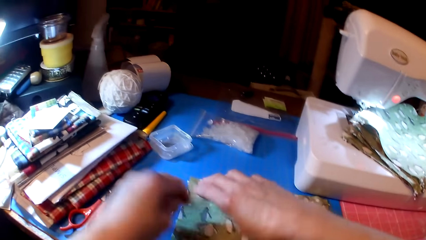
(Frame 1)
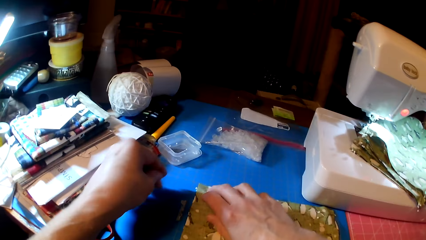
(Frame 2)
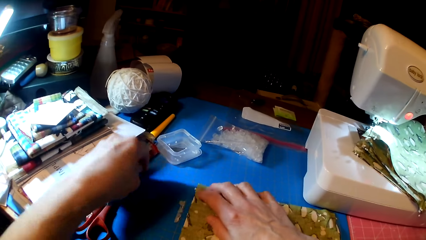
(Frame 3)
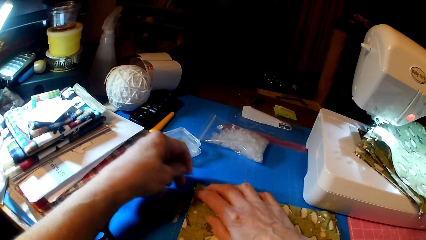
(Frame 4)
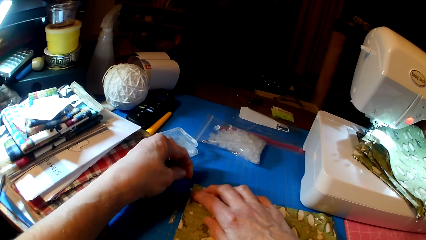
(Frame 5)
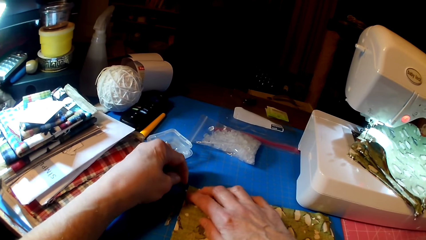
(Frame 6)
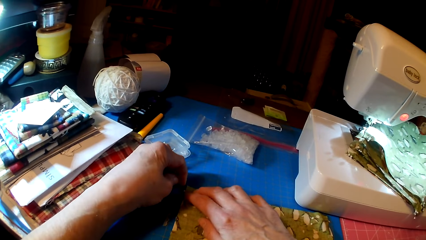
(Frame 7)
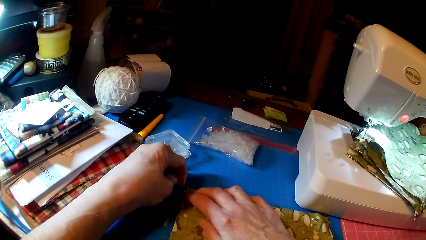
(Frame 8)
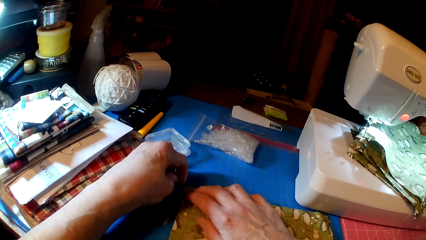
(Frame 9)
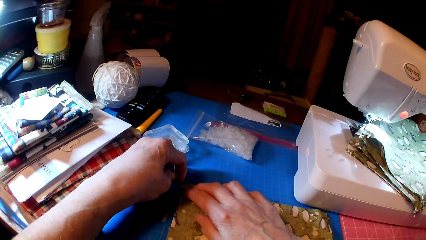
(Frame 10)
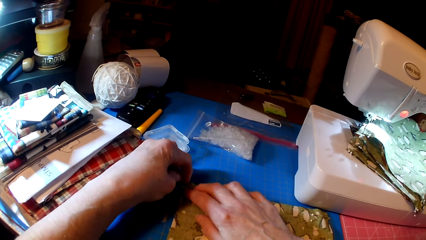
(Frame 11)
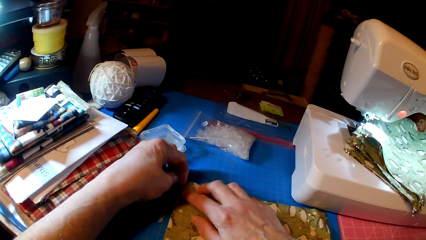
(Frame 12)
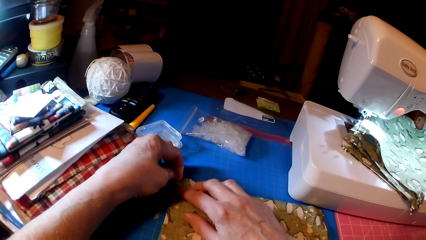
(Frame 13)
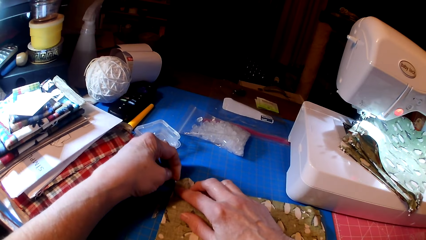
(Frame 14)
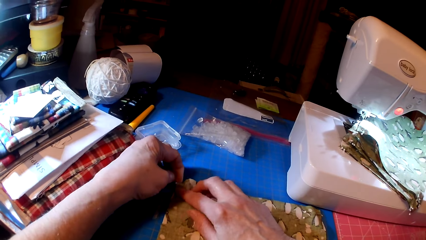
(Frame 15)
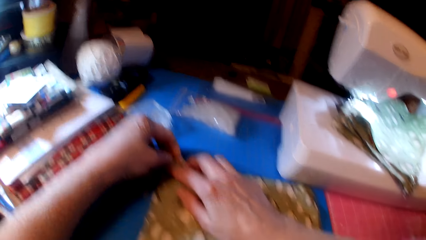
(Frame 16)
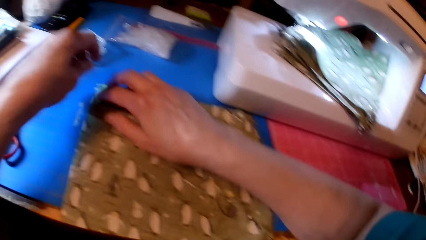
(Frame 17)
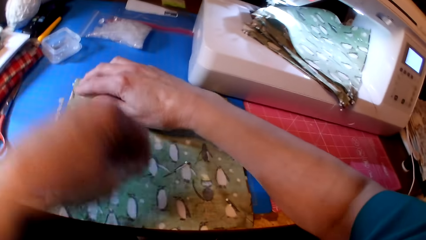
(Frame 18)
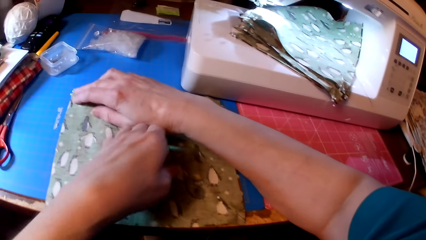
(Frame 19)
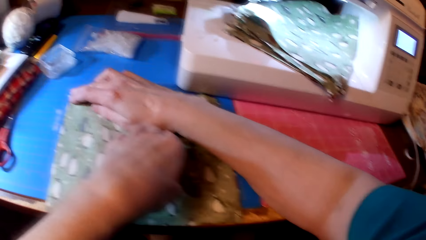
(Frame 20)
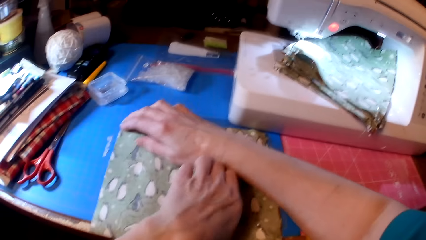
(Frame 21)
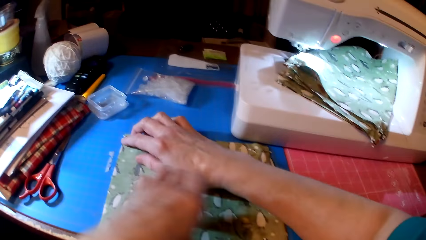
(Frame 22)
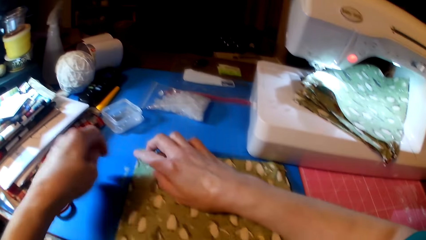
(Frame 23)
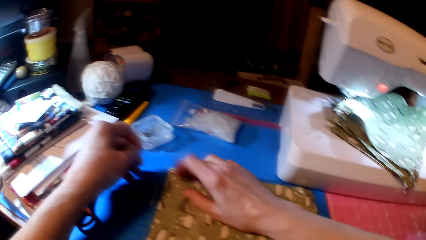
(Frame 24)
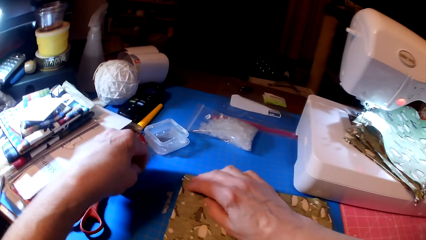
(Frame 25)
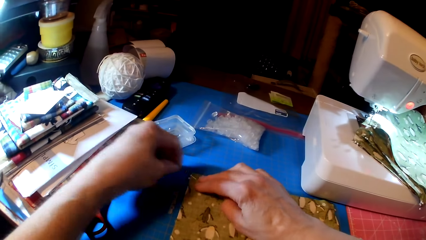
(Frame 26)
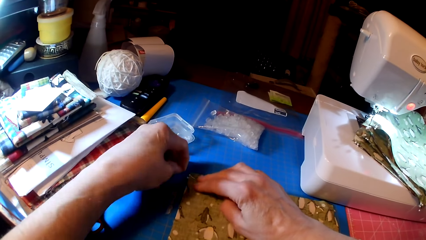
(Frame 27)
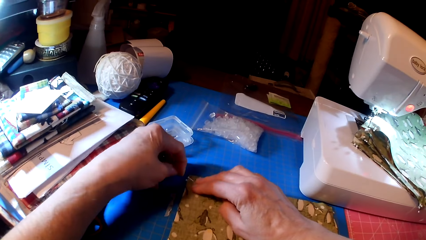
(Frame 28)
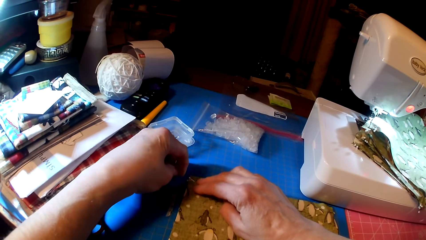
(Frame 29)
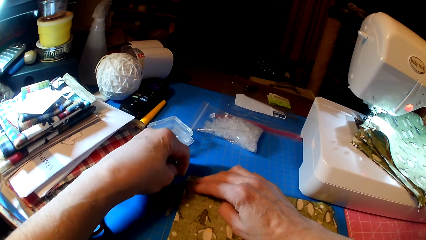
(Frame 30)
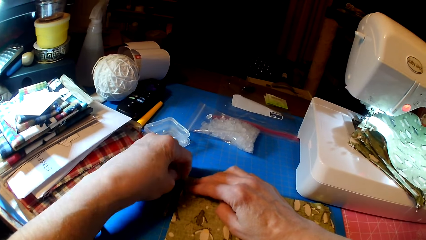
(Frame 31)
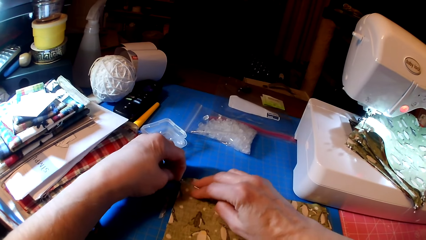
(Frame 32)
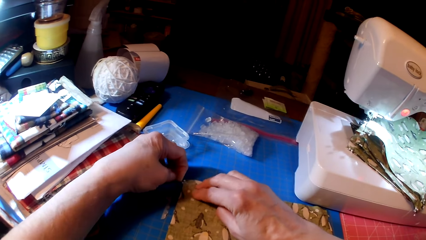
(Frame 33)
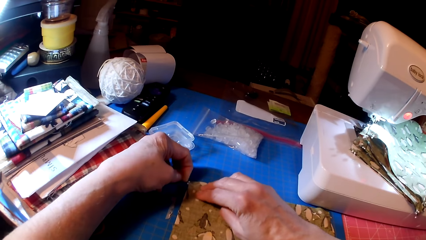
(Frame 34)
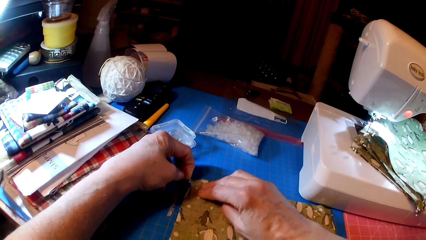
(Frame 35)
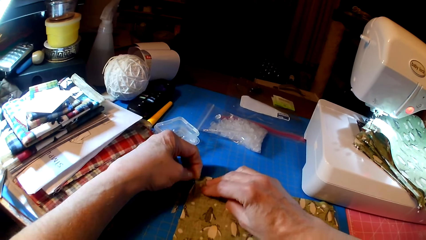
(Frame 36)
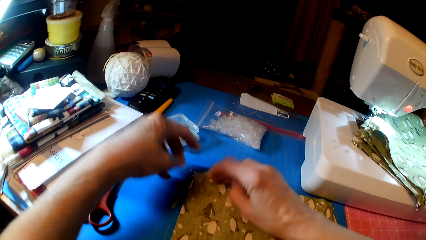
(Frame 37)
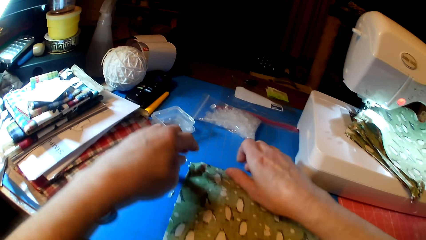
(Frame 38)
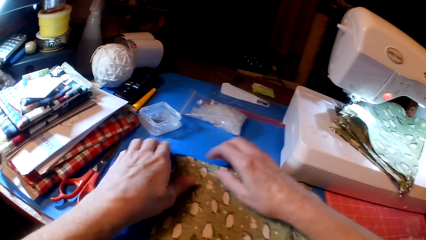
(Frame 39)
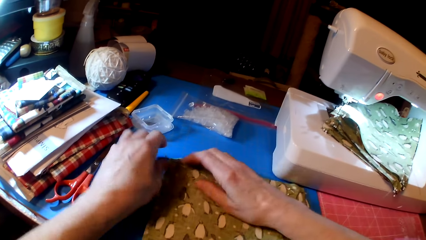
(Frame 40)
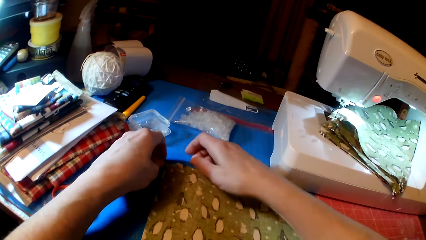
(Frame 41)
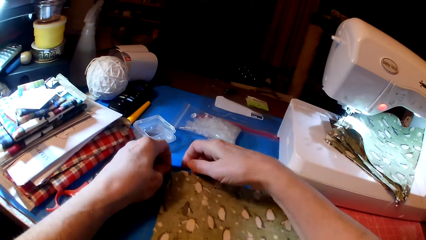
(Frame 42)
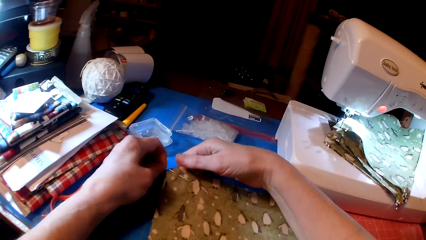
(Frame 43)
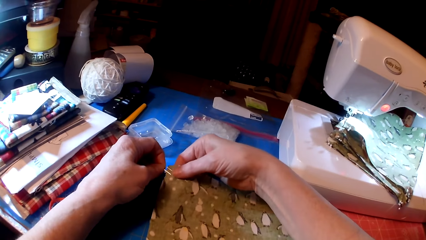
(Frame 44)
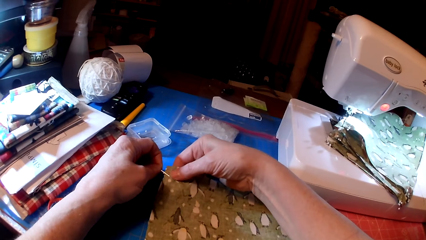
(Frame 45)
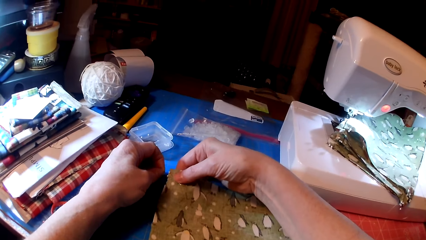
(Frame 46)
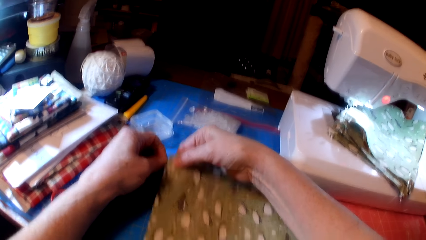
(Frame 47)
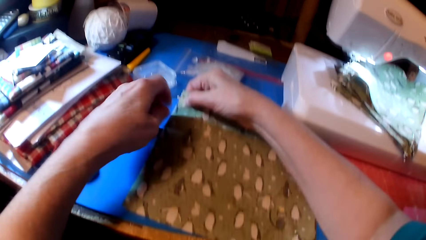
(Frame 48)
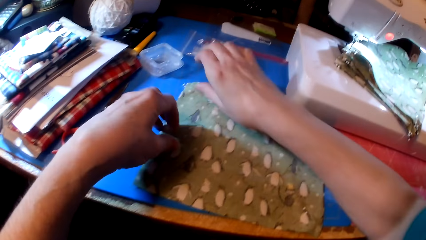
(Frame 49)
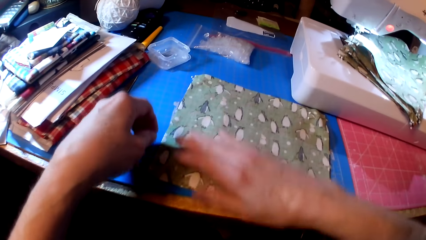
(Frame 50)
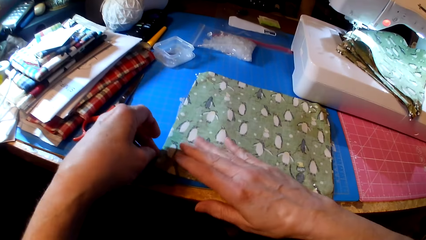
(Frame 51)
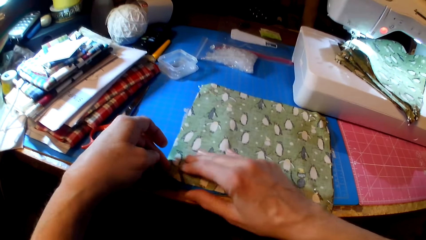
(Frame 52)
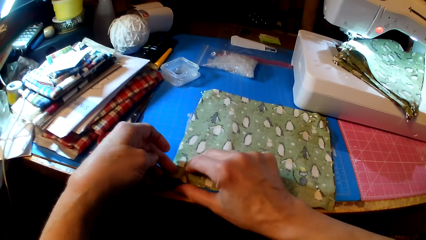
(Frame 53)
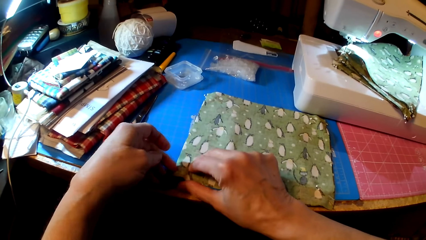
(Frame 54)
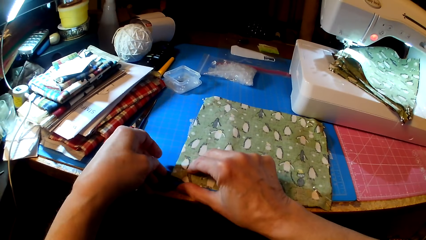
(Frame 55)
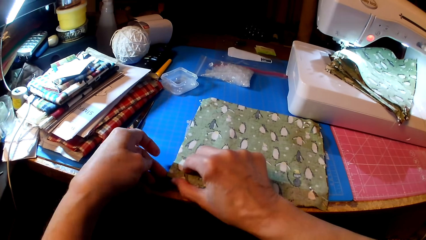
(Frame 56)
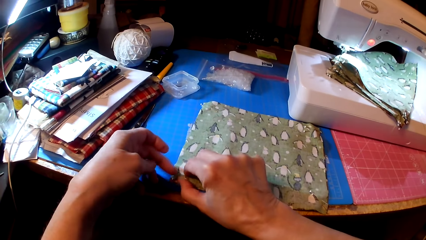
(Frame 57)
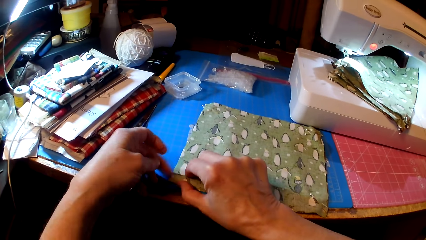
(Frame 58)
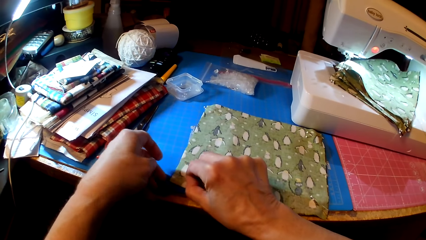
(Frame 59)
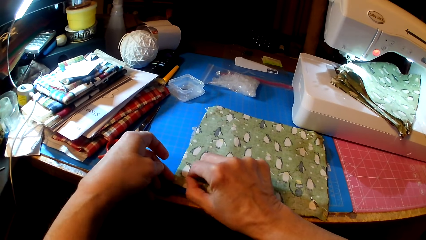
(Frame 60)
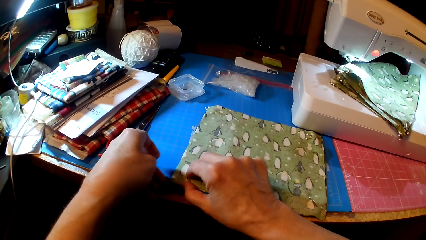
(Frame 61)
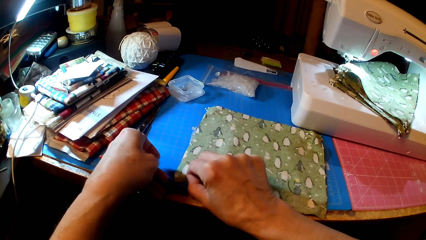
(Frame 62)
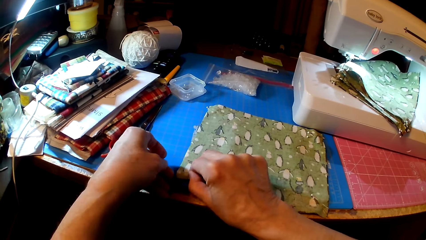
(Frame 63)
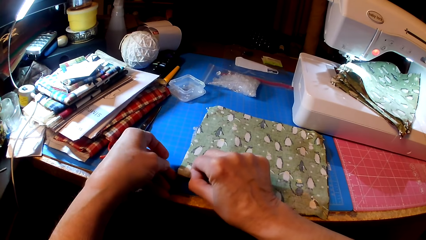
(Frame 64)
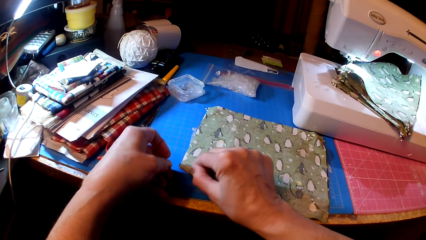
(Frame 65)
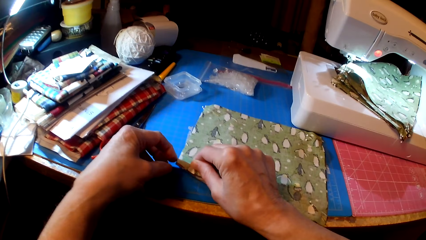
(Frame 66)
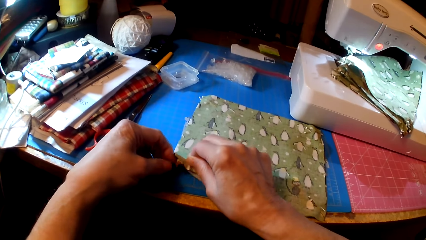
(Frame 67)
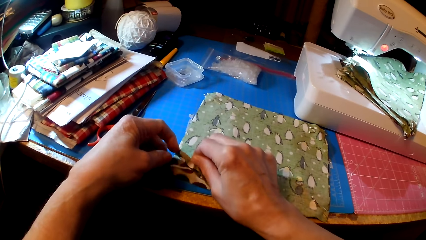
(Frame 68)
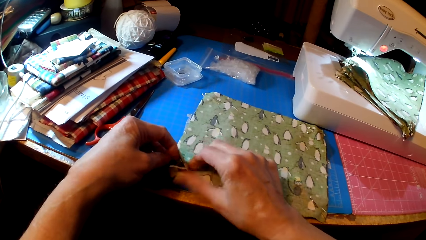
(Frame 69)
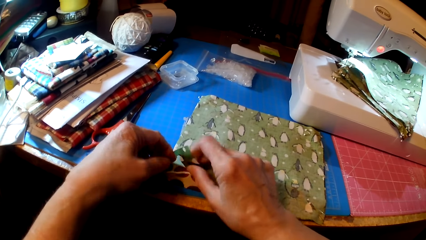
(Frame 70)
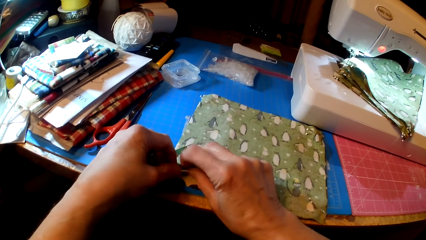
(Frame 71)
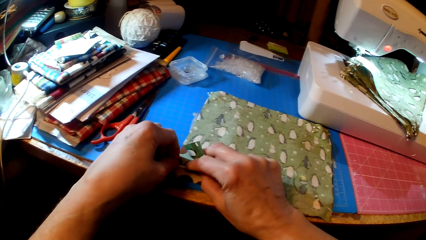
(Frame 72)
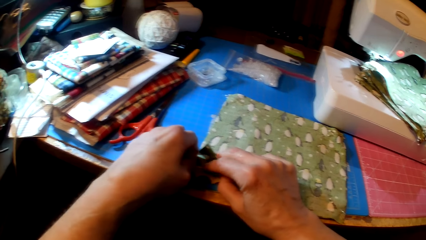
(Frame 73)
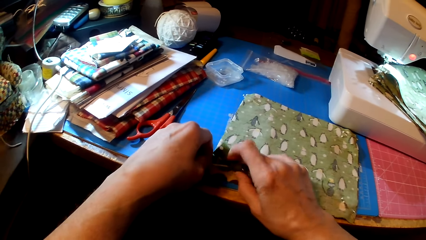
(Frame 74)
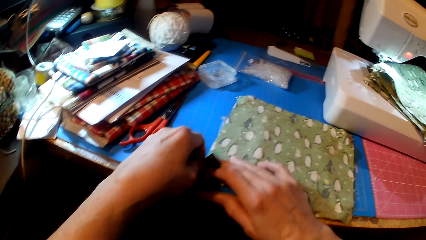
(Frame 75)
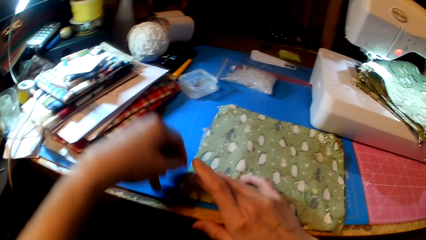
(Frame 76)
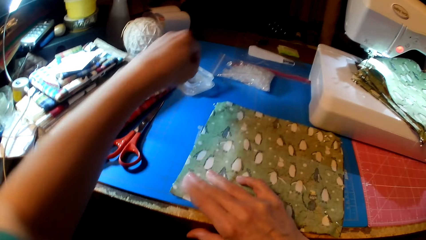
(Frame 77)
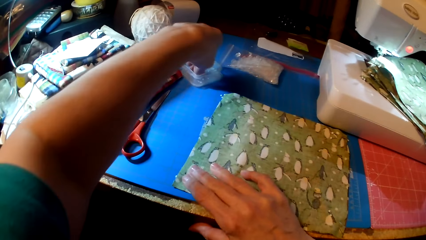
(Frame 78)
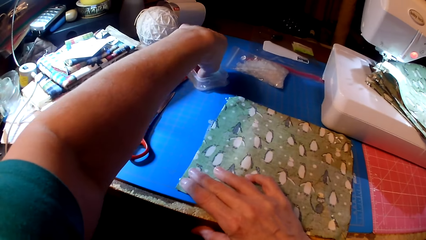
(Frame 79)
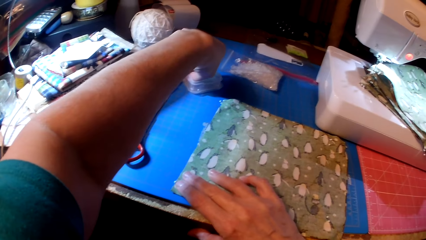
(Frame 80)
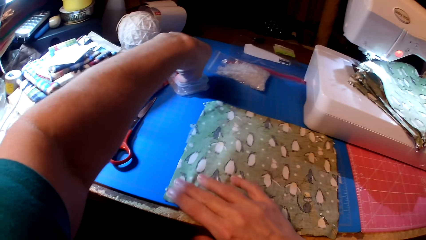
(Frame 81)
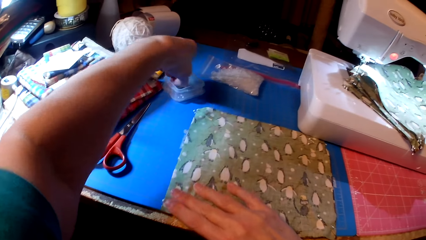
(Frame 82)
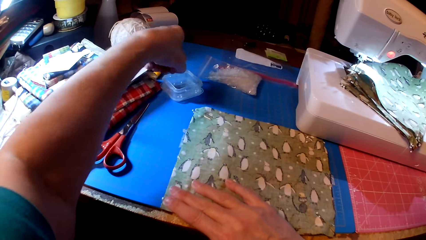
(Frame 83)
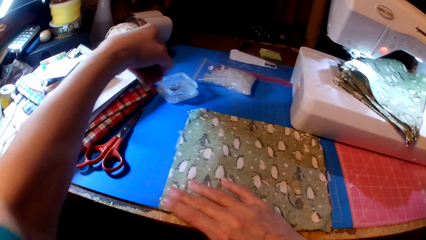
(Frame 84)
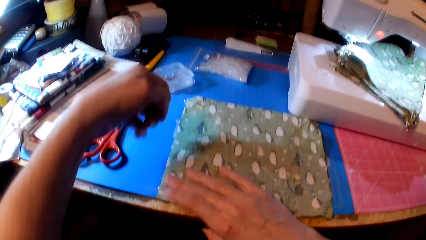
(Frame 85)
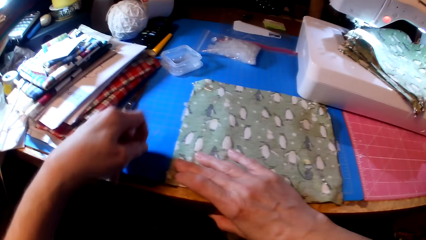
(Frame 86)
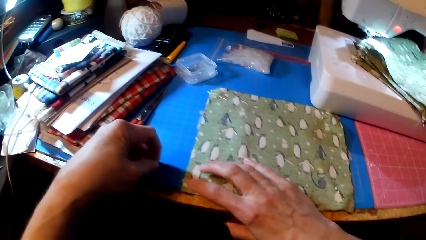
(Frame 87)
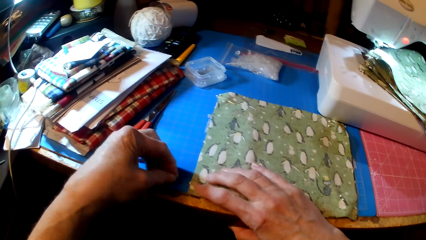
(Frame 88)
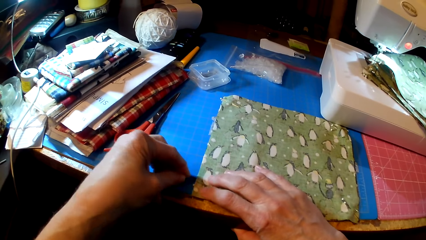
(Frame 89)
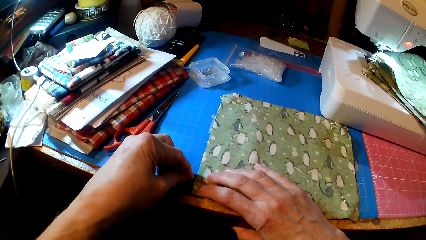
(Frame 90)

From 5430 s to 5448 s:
The camera wearer holds the fabrics with pins. They pin the clothes. They pick the pin.
